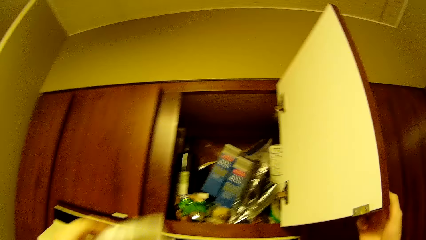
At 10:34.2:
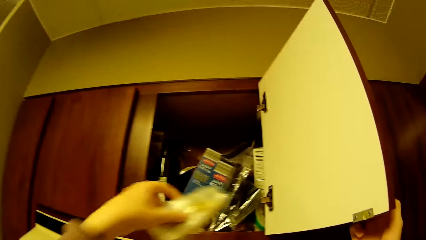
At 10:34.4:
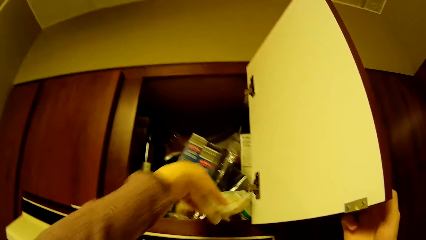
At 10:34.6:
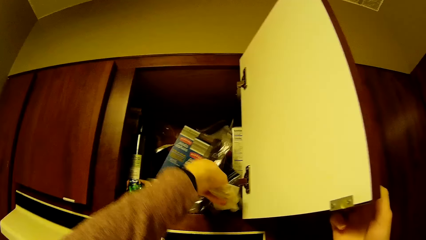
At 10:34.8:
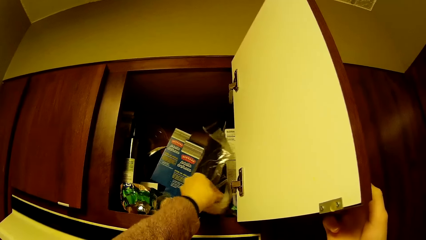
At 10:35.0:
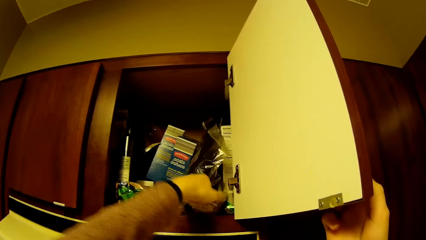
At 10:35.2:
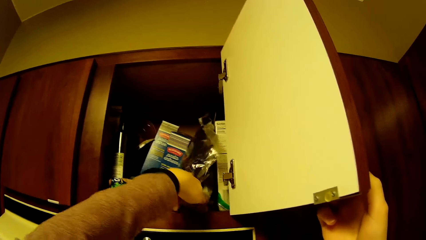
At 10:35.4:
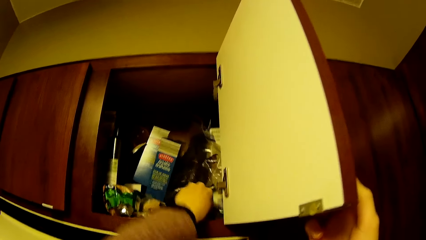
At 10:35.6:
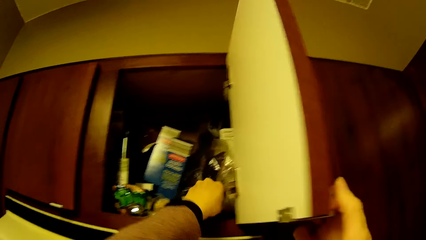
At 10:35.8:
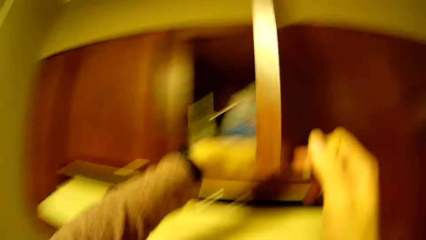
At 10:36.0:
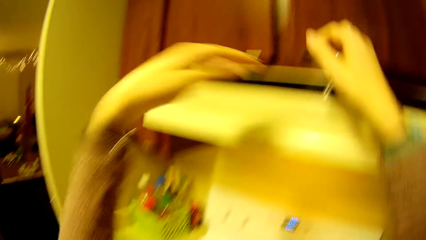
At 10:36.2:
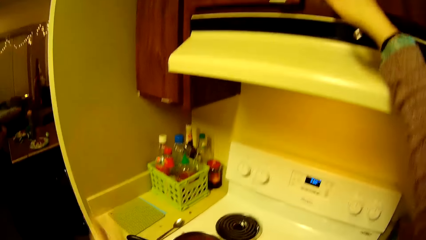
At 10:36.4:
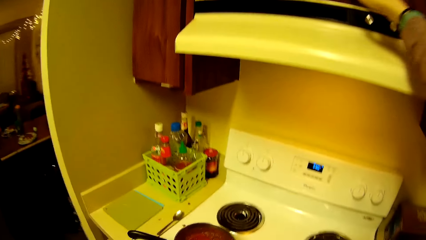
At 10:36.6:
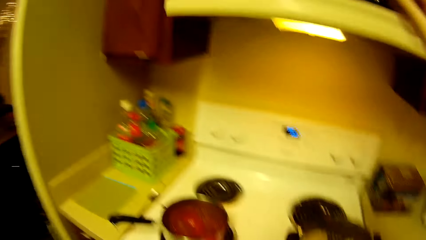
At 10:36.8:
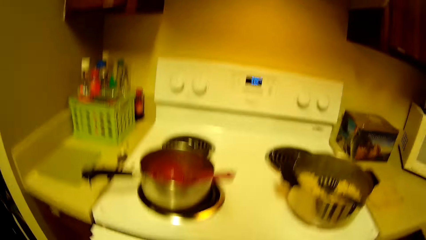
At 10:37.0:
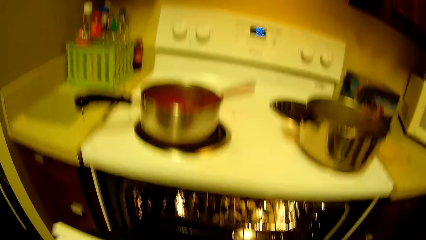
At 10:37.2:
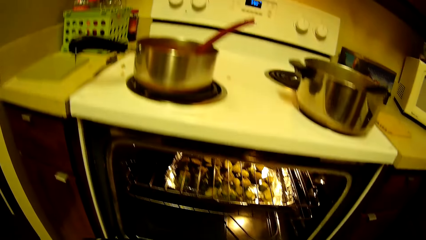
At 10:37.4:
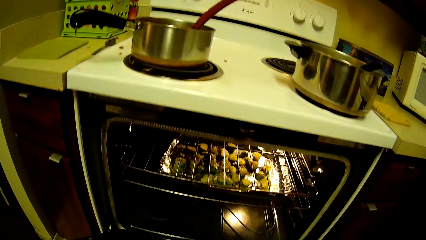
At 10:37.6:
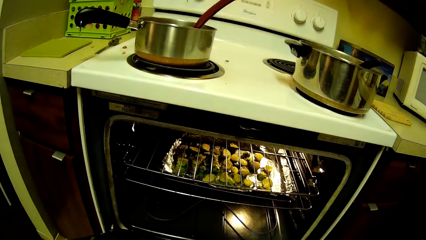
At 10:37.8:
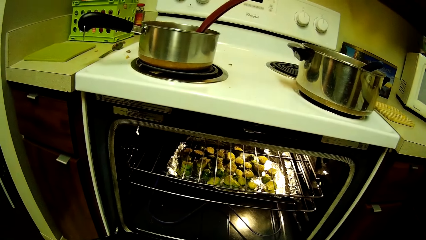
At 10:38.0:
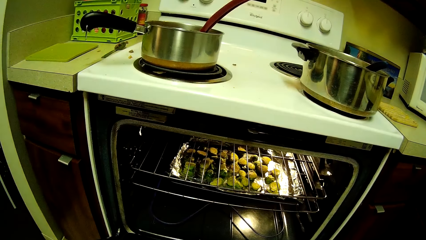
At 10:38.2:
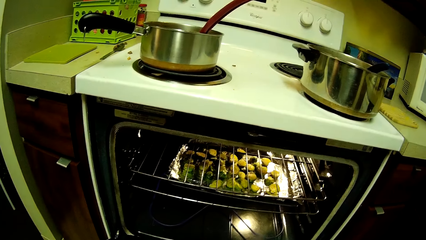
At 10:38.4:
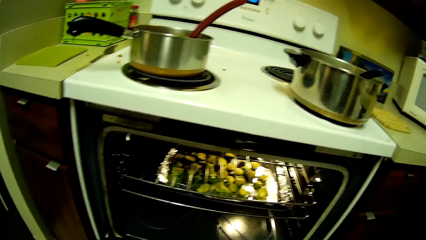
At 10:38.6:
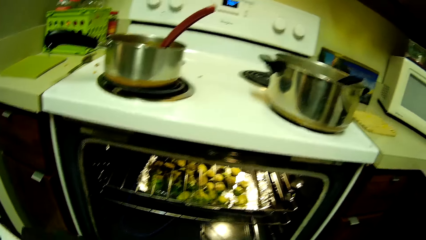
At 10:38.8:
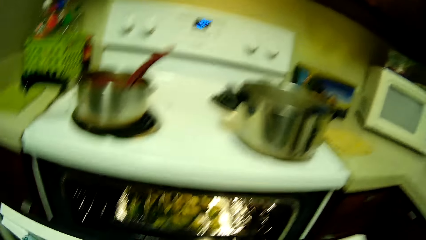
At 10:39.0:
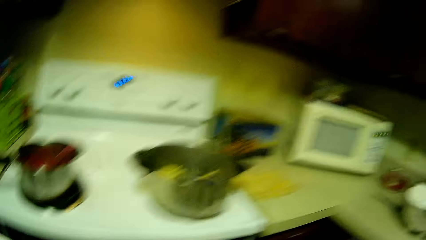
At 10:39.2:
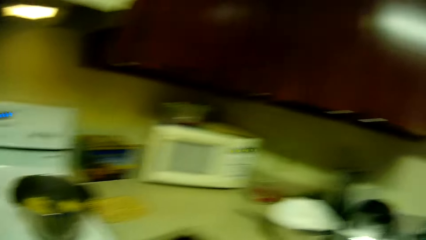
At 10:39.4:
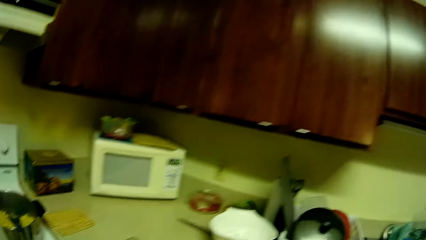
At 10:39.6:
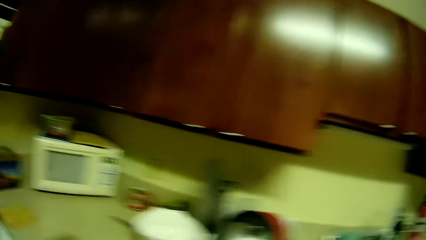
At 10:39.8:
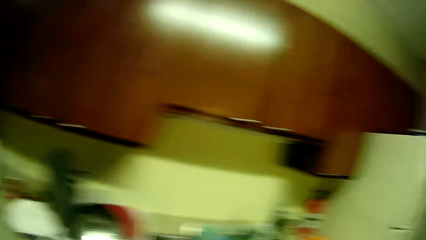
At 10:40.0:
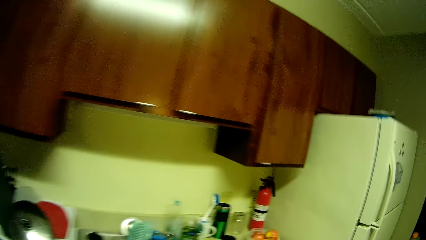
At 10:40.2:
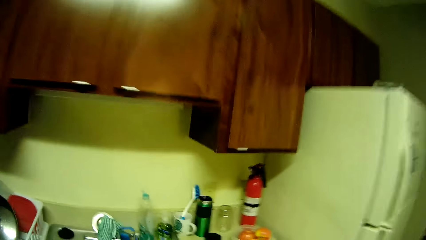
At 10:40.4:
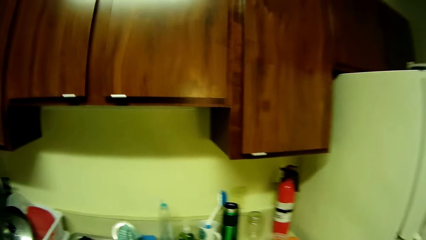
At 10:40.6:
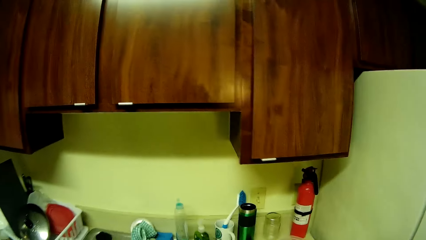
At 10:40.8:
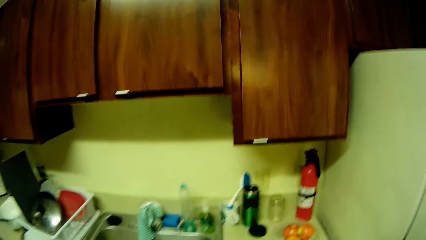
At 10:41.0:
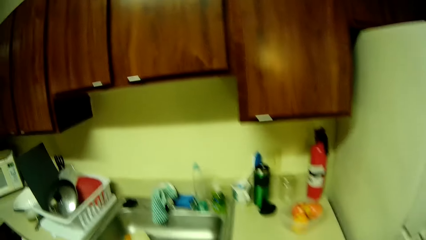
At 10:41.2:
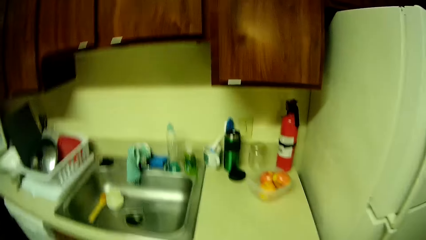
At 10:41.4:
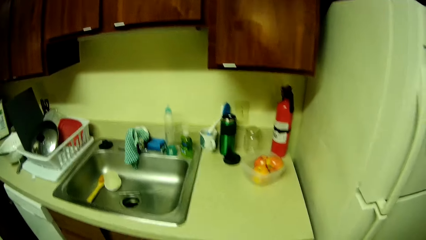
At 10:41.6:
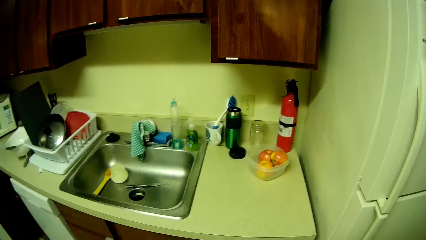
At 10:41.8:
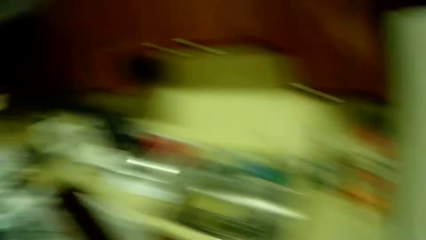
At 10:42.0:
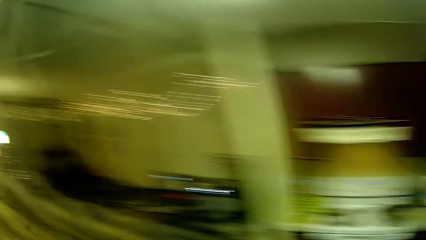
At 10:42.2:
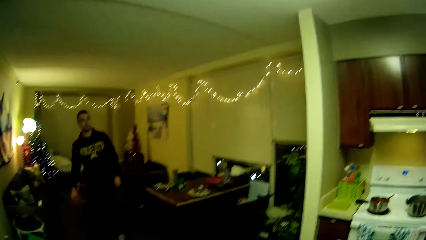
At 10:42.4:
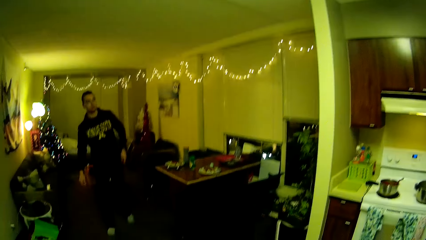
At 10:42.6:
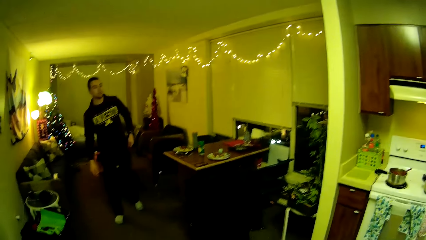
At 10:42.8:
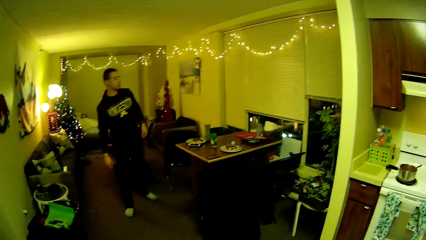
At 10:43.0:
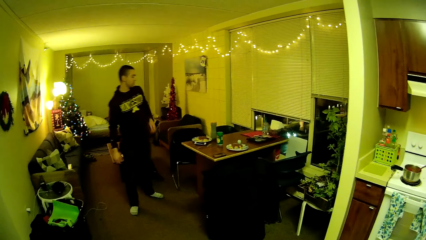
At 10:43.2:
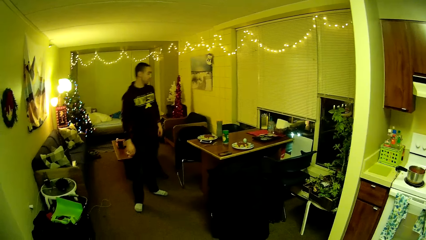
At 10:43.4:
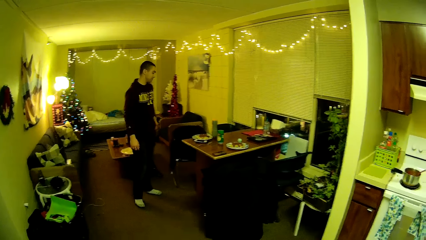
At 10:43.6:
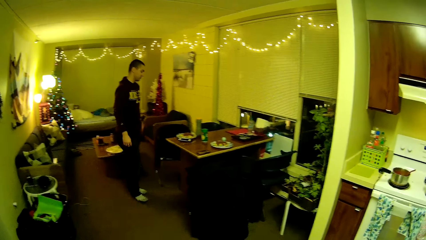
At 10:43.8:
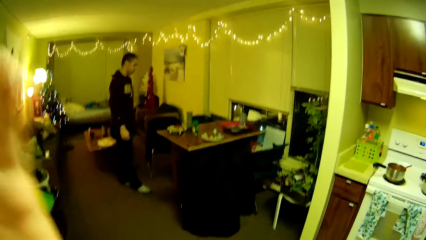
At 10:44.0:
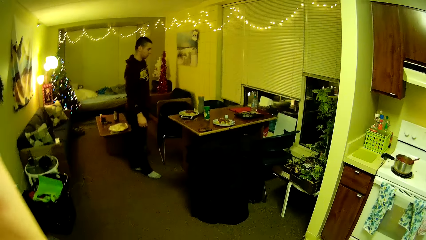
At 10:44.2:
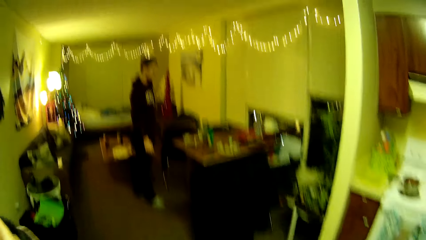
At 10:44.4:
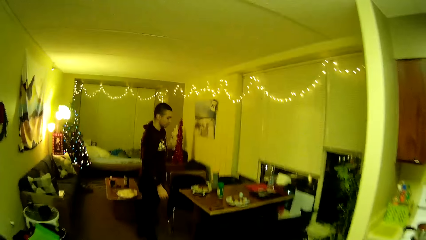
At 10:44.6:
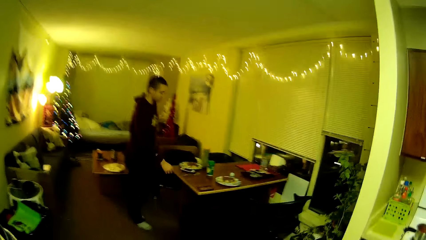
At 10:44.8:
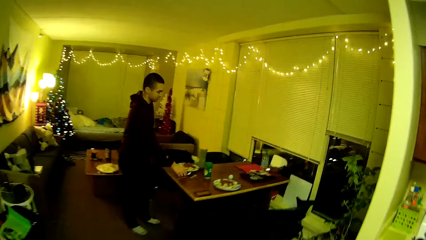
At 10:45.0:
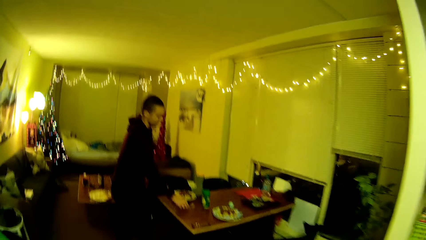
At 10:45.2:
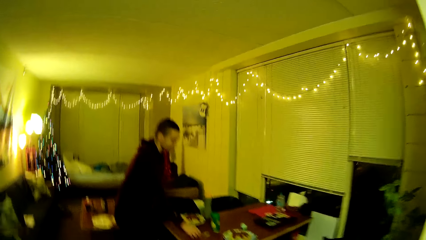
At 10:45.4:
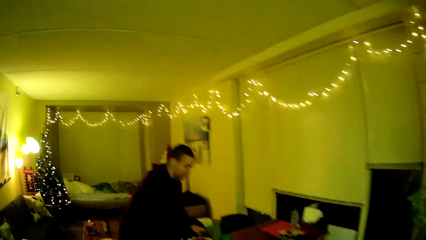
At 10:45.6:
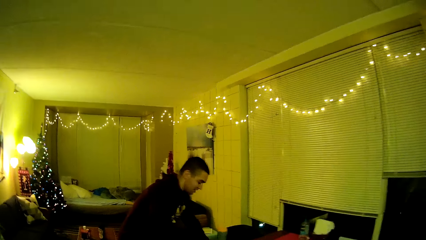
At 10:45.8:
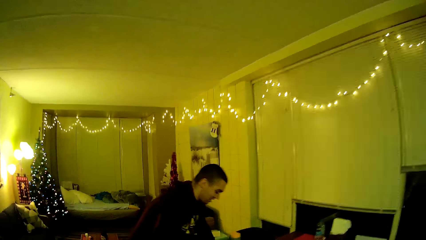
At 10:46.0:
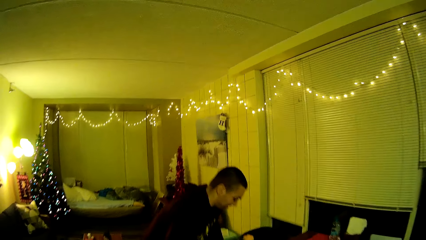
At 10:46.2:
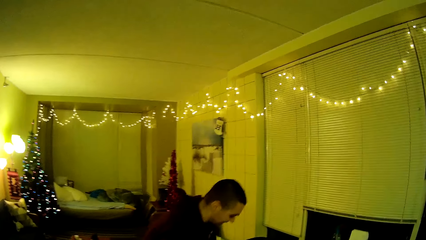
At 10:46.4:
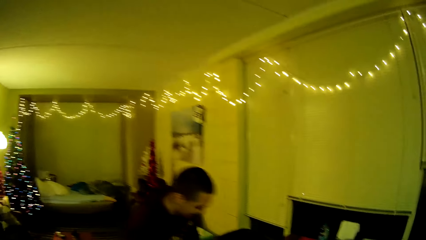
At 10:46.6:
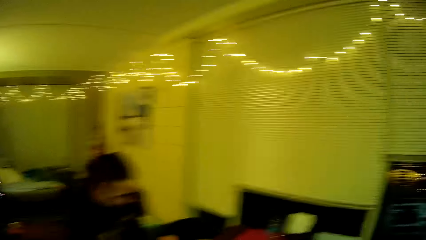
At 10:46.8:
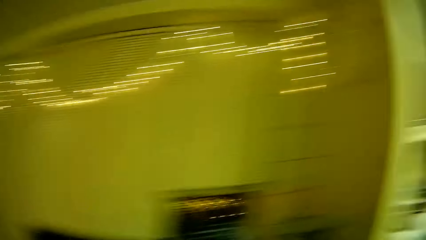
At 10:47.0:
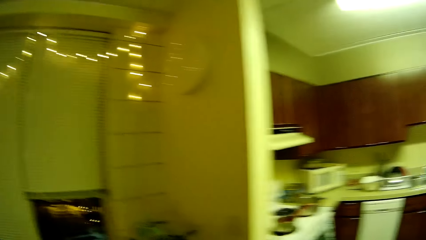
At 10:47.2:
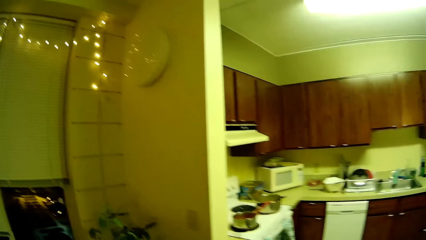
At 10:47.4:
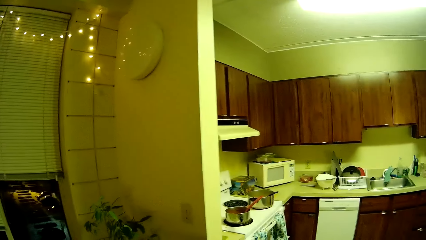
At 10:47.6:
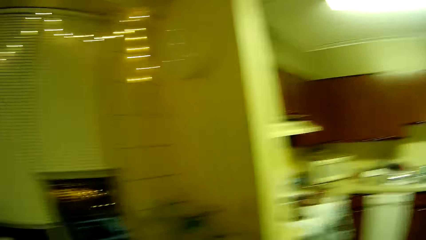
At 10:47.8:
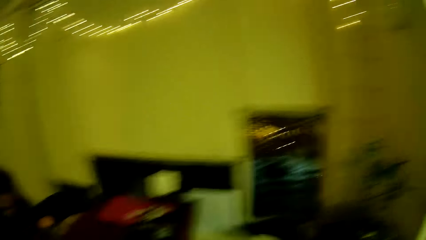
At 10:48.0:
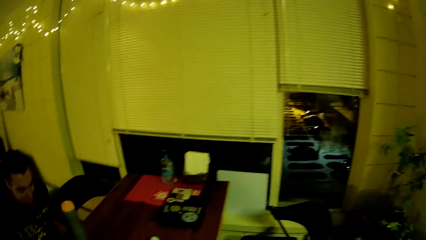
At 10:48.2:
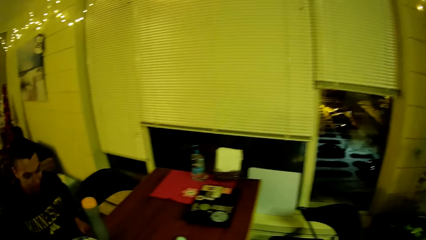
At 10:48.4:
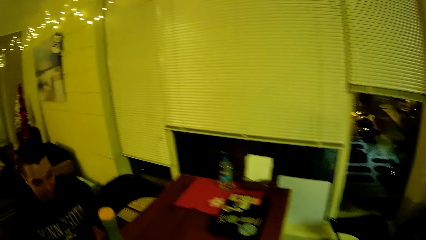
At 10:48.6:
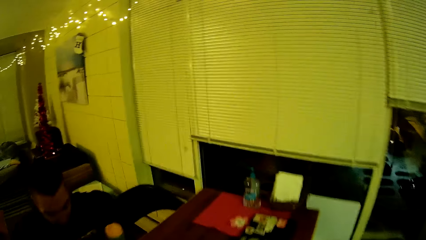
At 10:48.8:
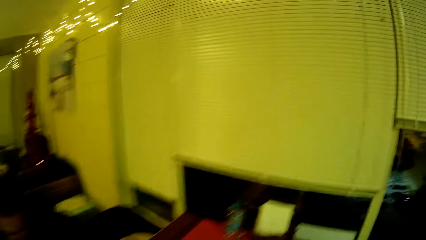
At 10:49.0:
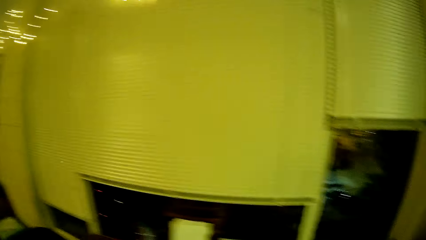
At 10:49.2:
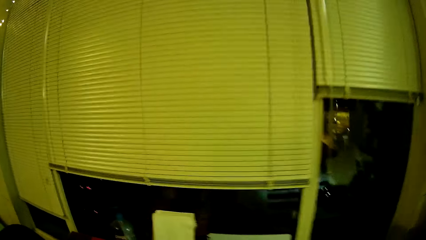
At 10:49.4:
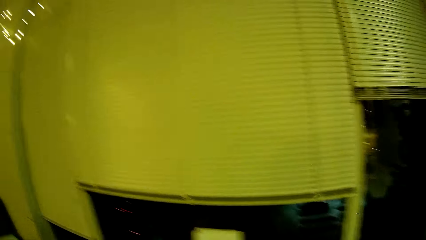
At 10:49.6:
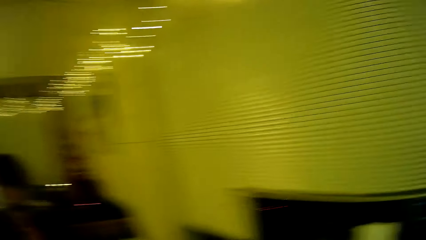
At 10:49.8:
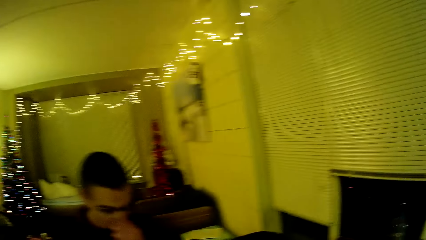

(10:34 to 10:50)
The camera wearer opens the door of the kitchen cabinet with her right hand. She places a plastic bag in the kitchen cabinet with her left hand. She closes the kitchen cabinet with her right hand. She stands at the gas stove. She moves in the kitchen. The man moves towards the table. The camera wearer touches her face with her right hand. She walks towards the man in the dining area. The man picks up a fork from the table and takes a seat.
